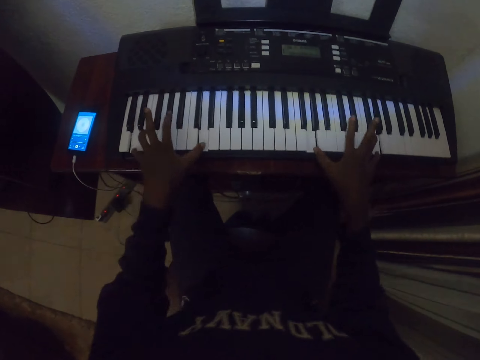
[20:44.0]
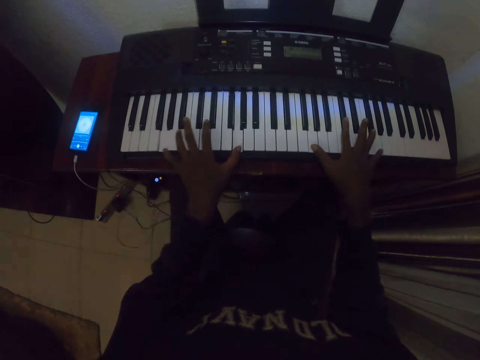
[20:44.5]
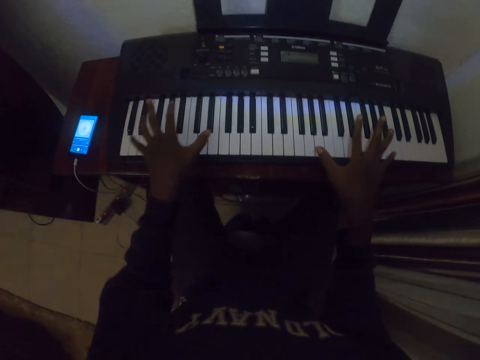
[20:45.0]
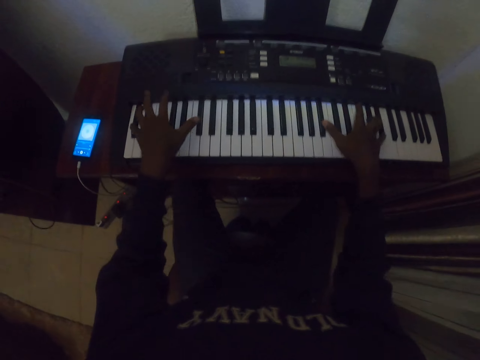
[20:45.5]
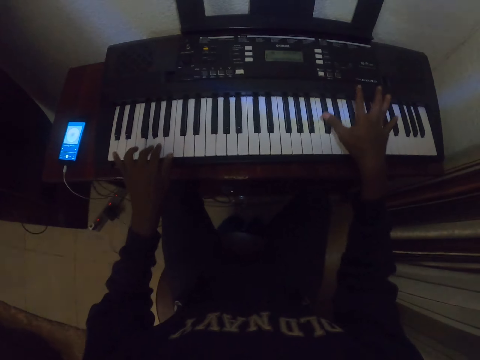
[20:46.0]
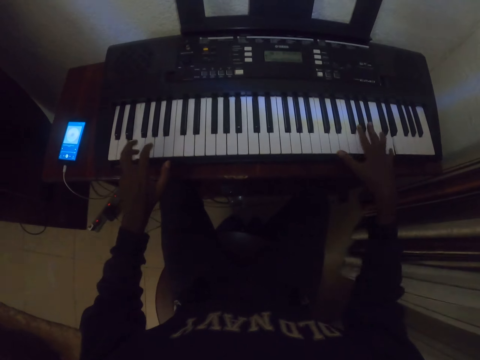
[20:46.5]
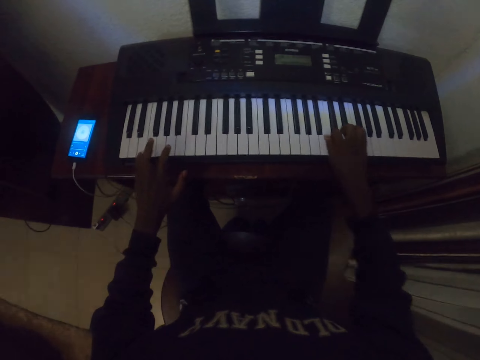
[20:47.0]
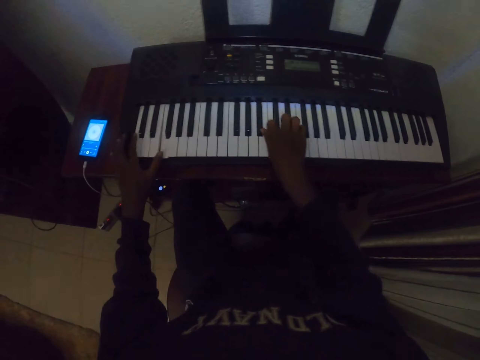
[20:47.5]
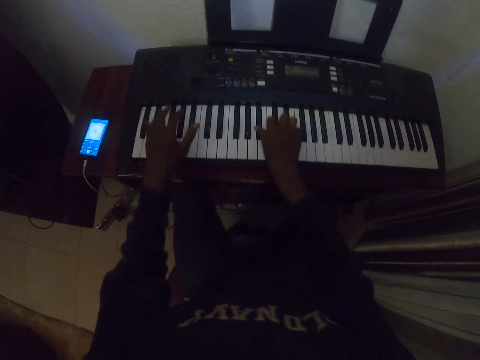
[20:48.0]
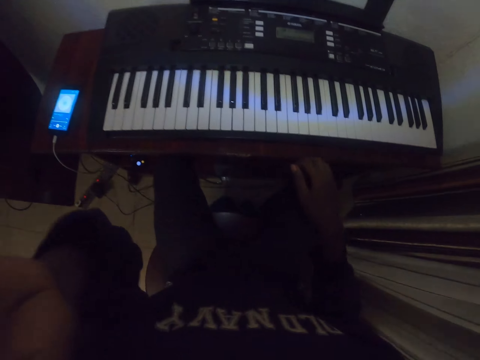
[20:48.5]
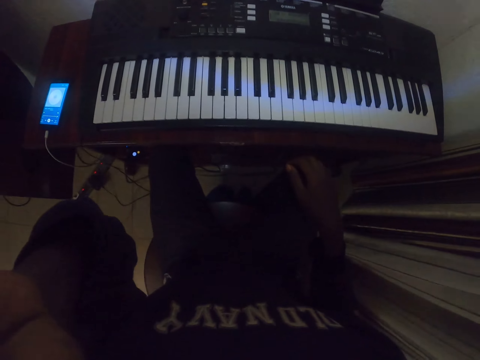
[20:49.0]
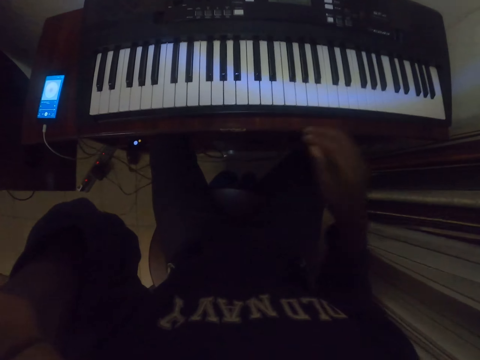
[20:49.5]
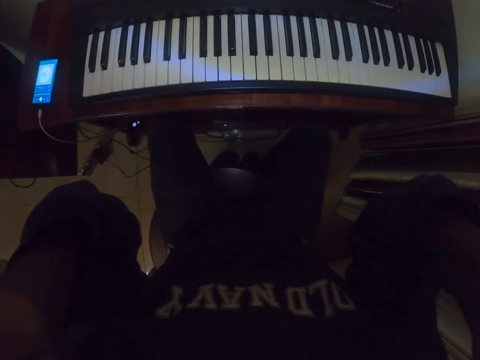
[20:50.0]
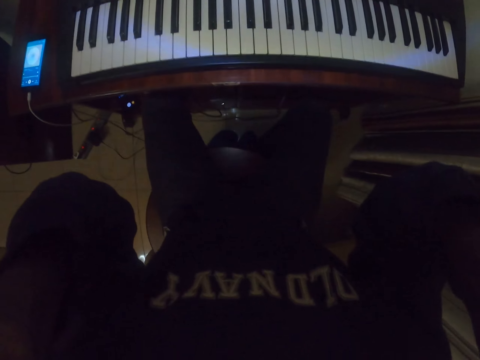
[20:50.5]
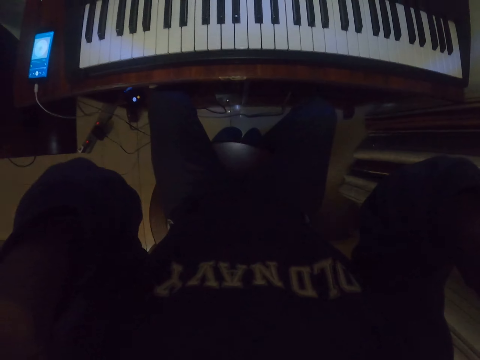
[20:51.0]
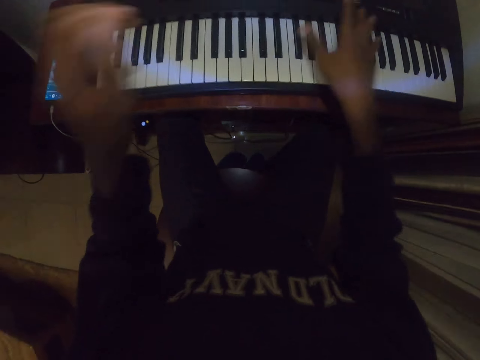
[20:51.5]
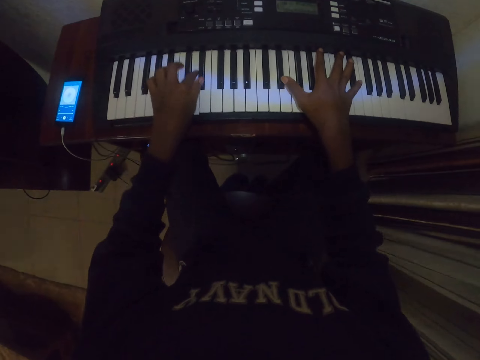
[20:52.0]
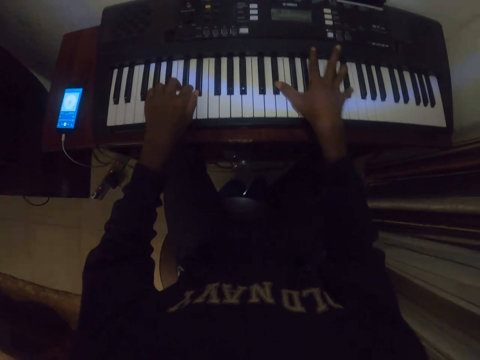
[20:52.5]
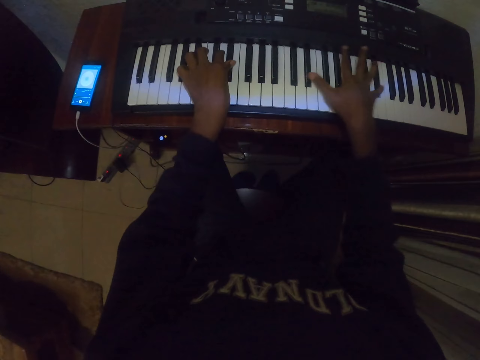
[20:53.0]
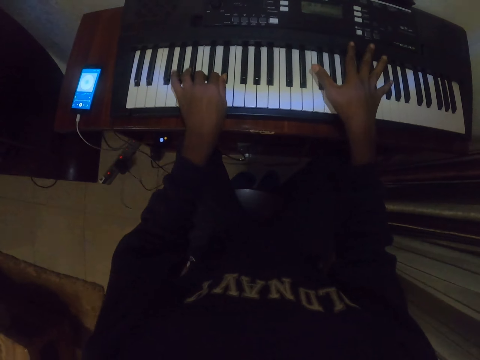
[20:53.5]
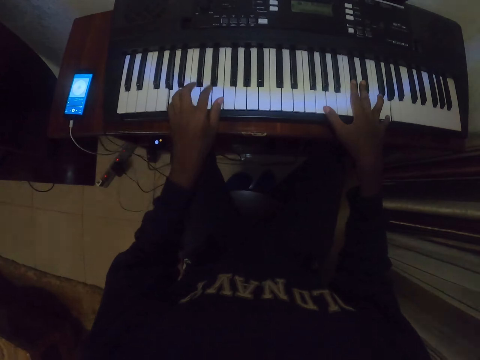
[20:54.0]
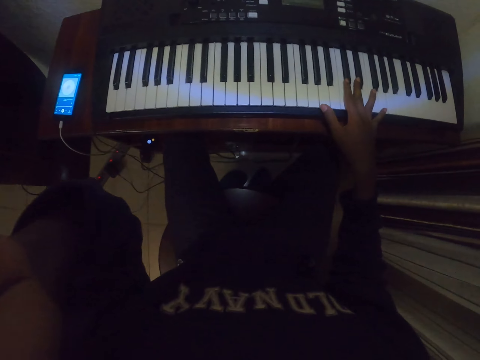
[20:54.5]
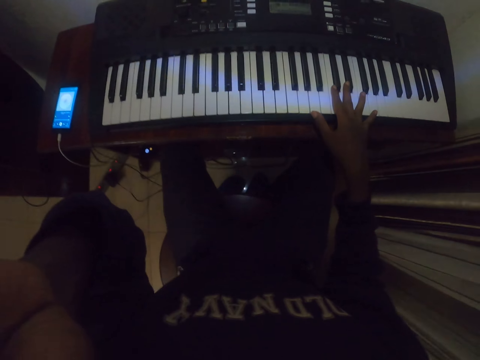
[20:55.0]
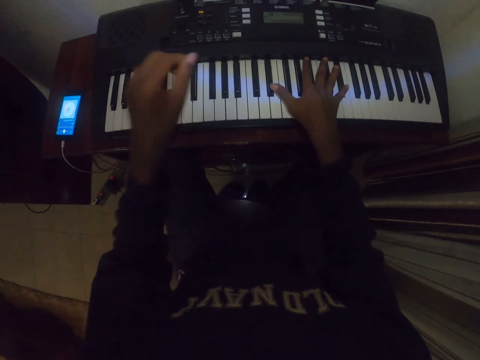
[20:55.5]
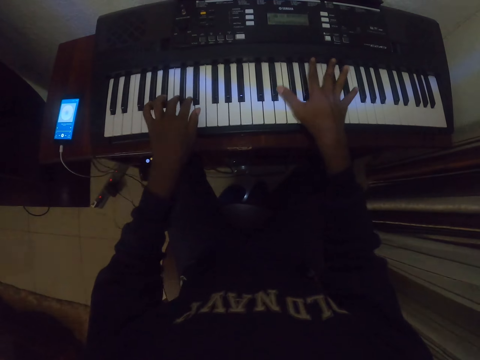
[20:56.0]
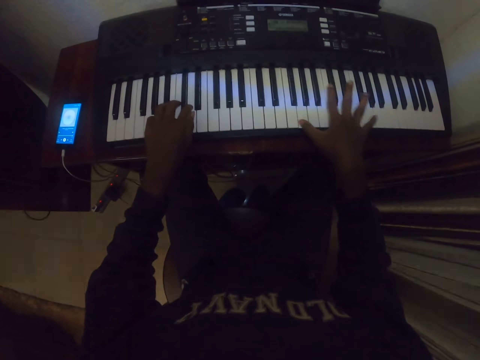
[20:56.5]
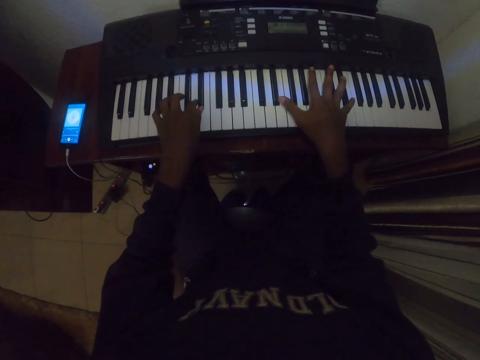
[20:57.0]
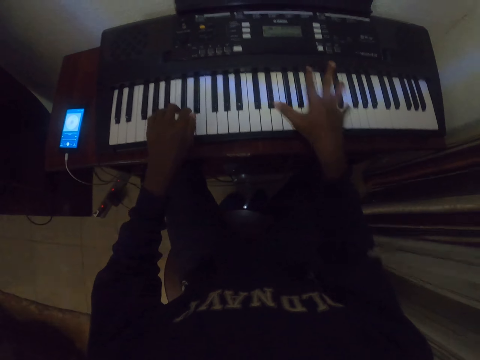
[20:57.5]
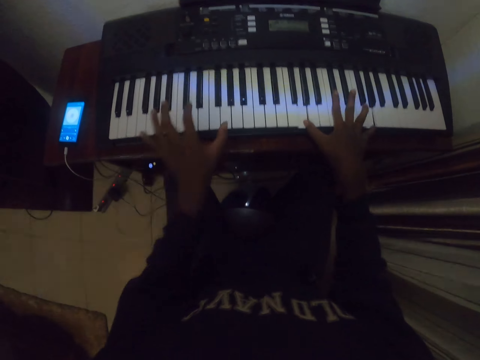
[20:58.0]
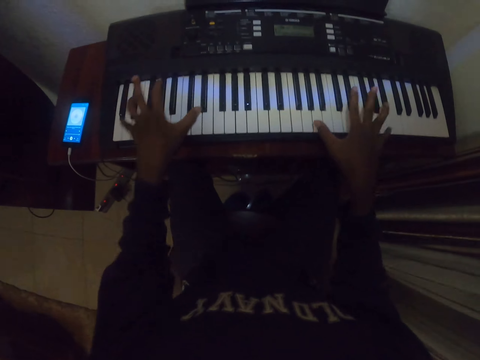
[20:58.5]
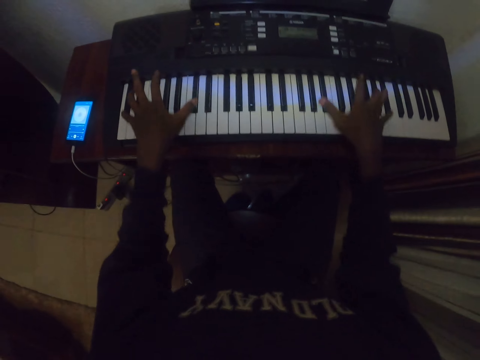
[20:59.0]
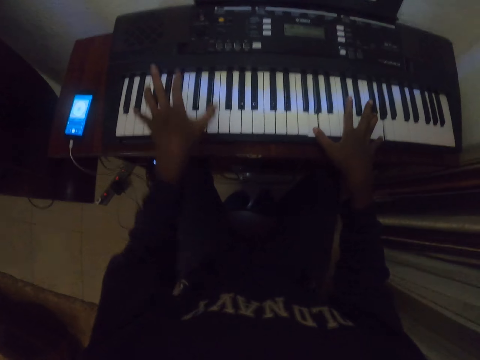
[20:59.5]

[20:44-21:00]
The camera wearer adjusts the camera. They raise their hands. They play a piano or keyboard with both hands. They raise their hand. They play the keyboard with both hands.

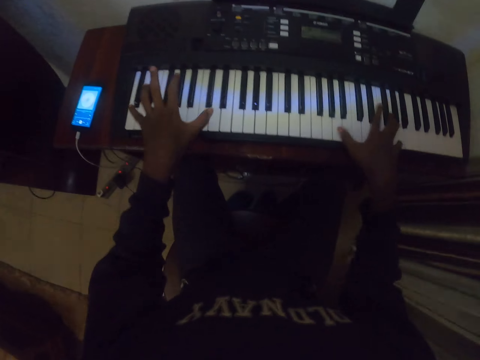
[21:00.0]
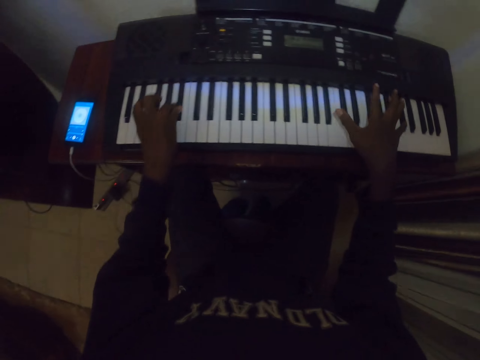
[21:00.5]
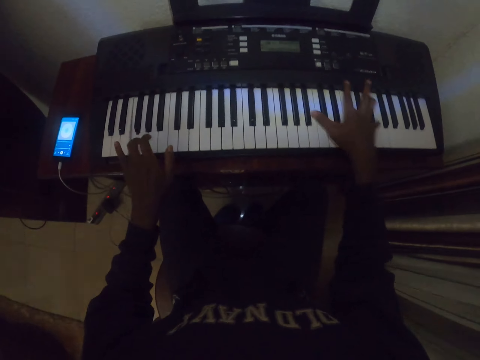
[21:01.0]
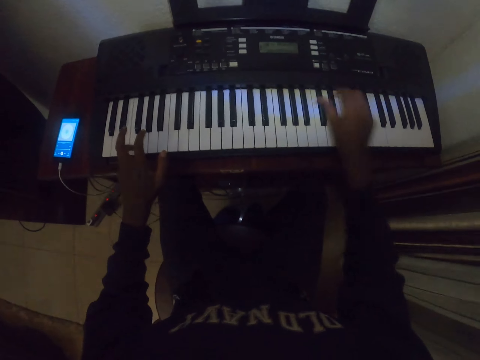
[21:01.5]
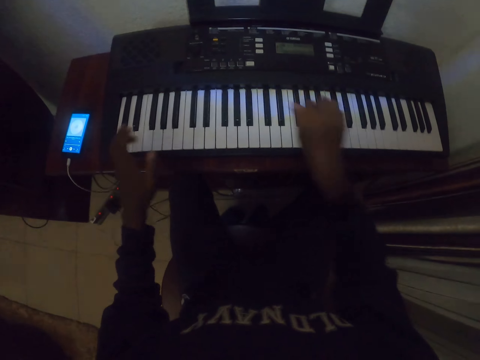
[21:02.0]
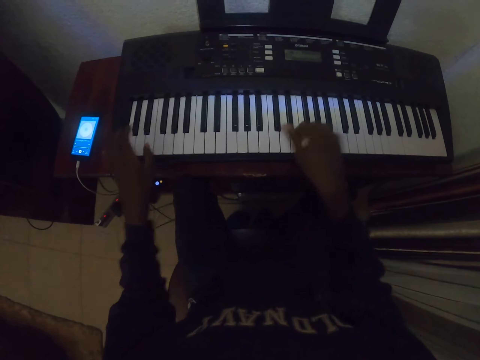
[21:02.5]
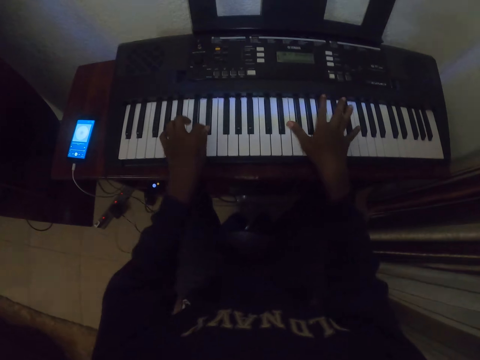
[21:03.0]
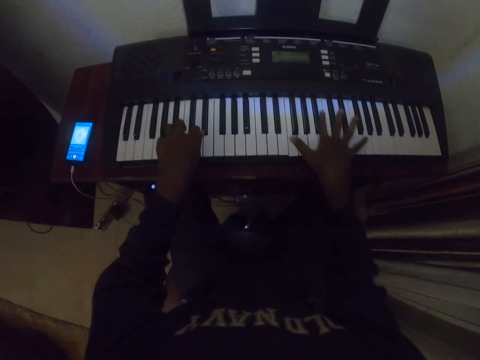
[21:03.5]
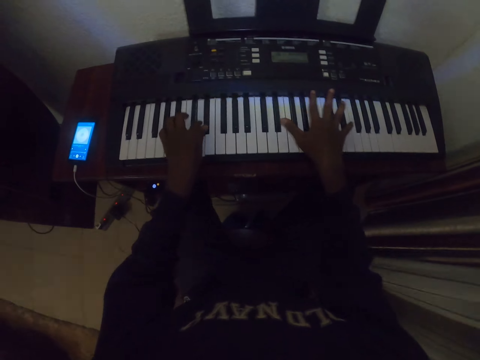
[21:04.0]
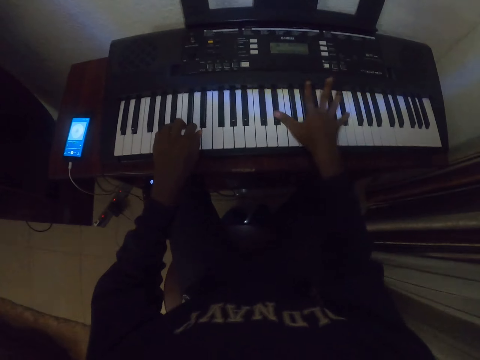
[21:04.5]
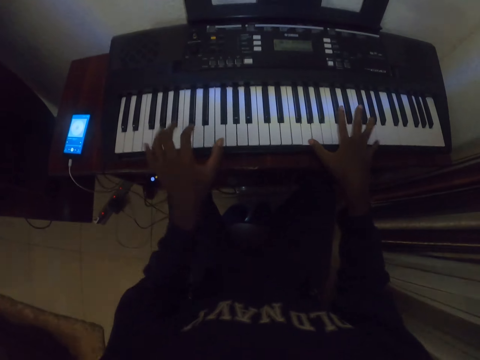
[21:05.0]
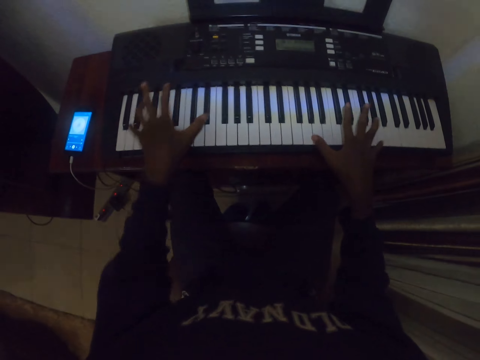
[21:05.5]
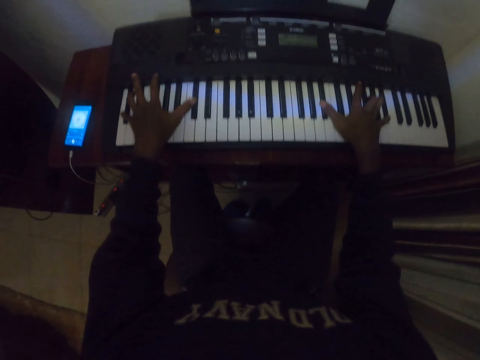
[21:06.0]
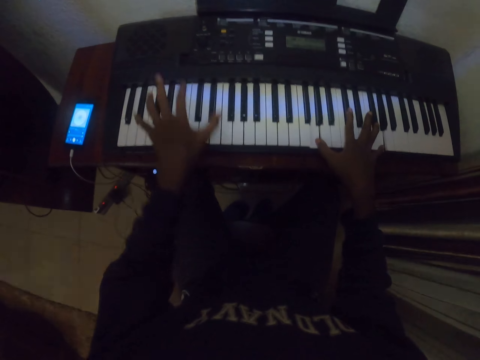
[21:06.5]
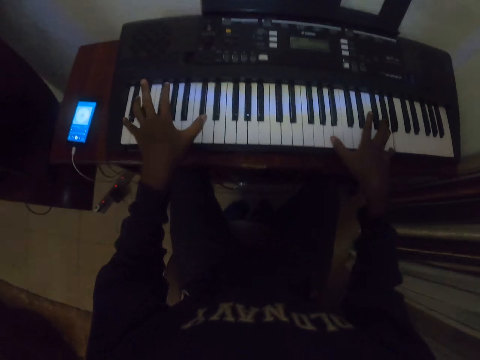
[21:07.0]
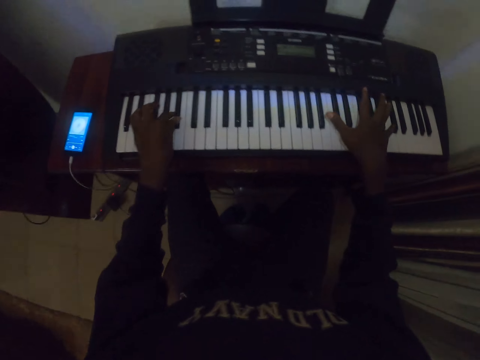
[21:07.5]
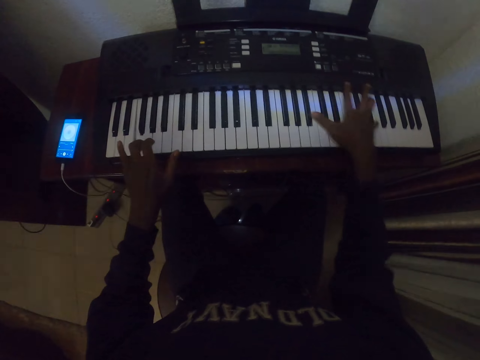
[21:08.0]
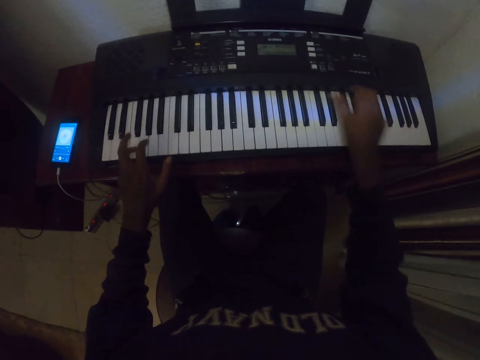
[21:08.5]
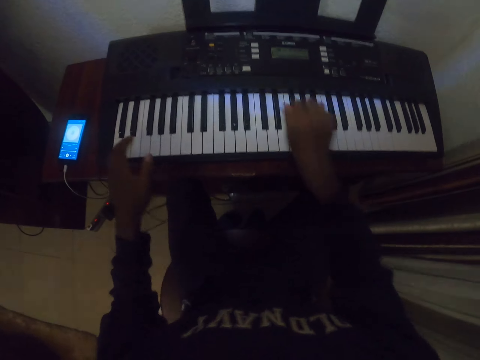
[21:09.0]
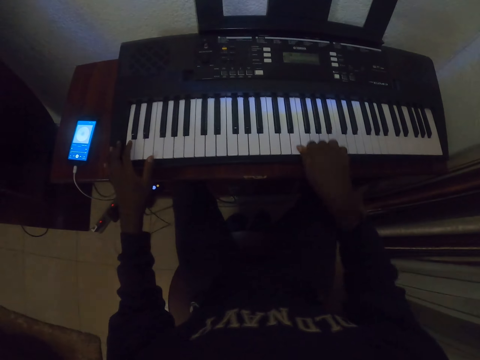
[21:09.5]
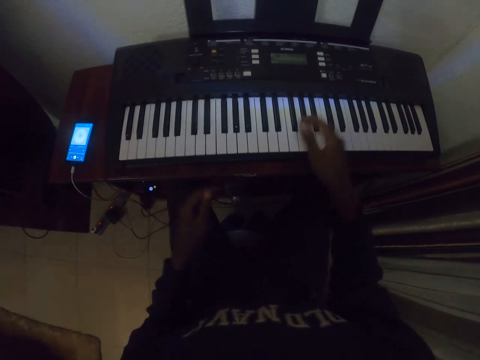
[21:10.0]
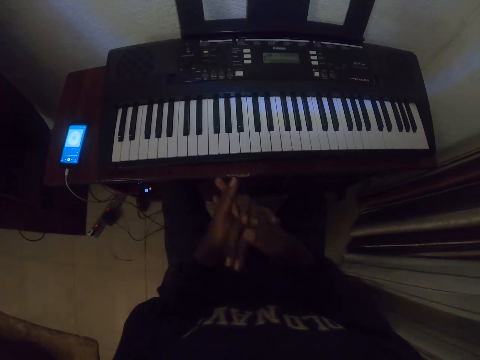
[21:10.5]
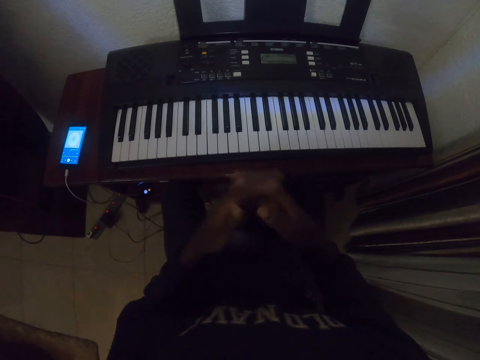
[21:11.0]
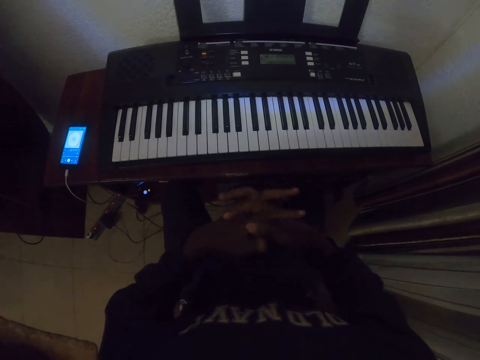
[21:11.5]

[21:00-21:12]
The camera wearer stretches his hands and puts his hands together.
